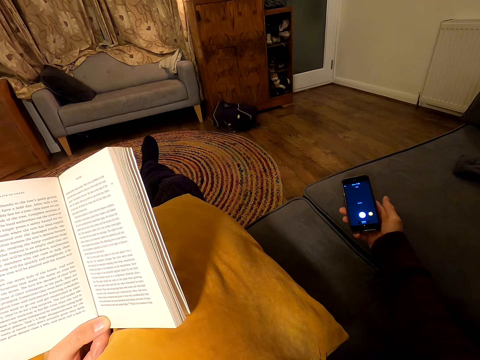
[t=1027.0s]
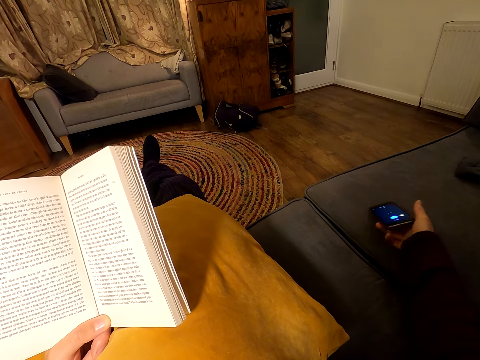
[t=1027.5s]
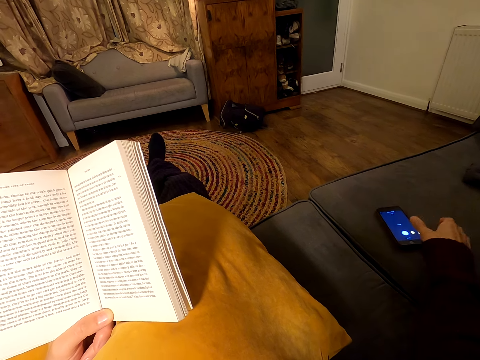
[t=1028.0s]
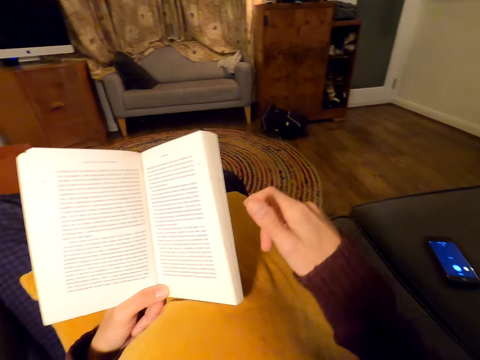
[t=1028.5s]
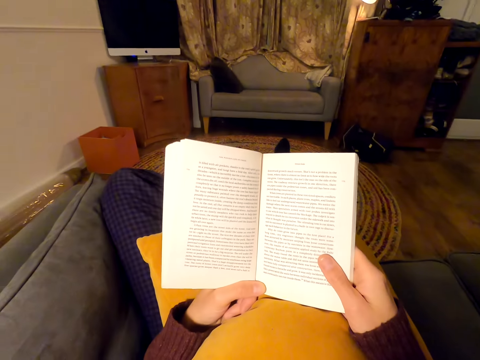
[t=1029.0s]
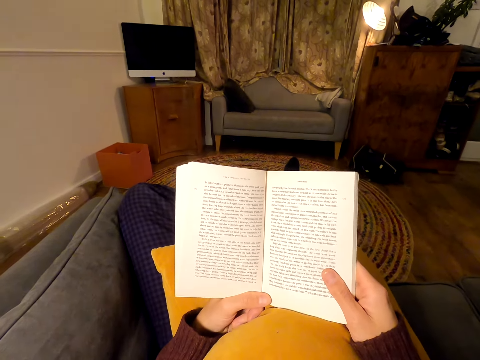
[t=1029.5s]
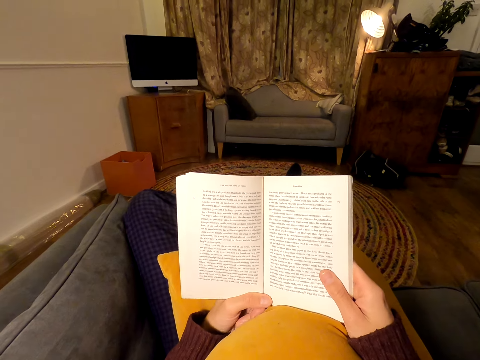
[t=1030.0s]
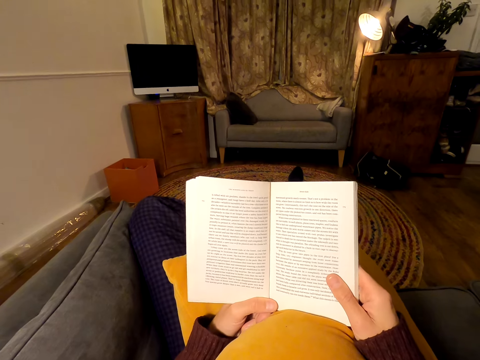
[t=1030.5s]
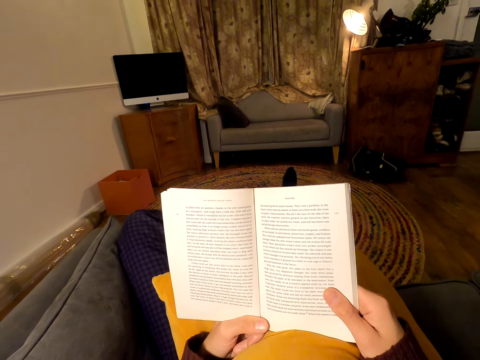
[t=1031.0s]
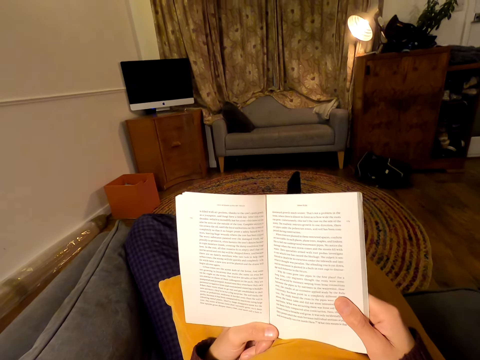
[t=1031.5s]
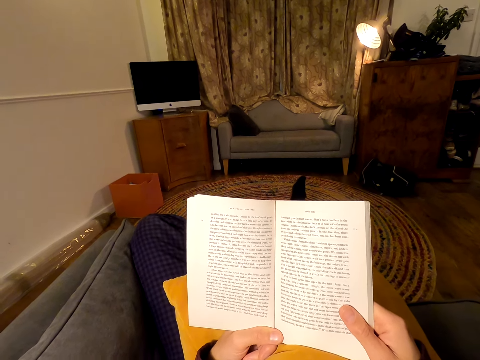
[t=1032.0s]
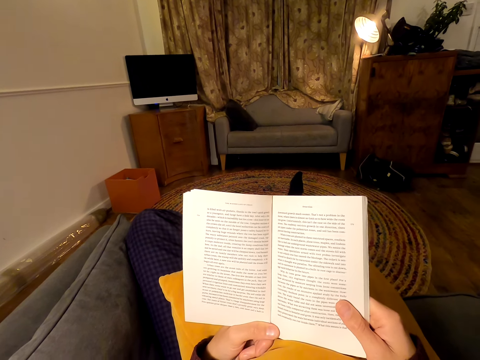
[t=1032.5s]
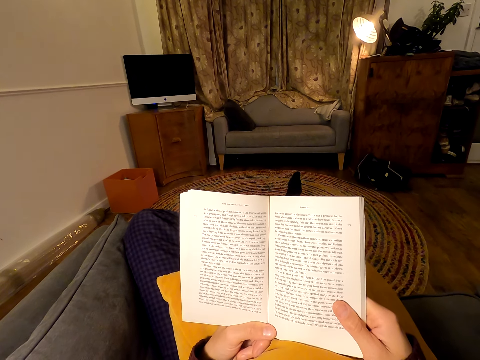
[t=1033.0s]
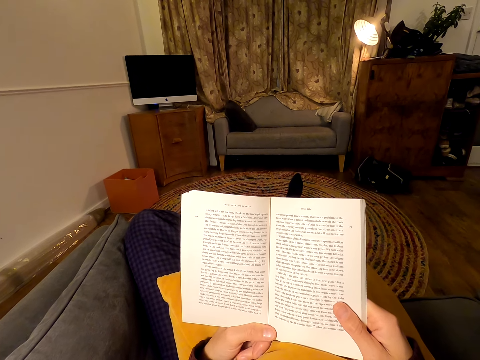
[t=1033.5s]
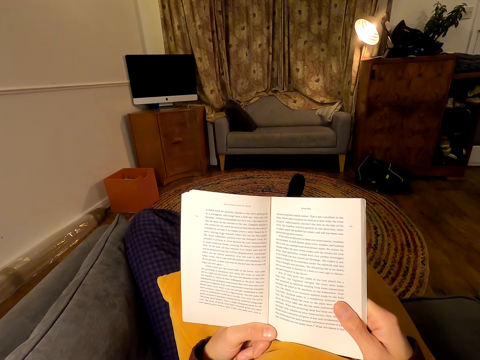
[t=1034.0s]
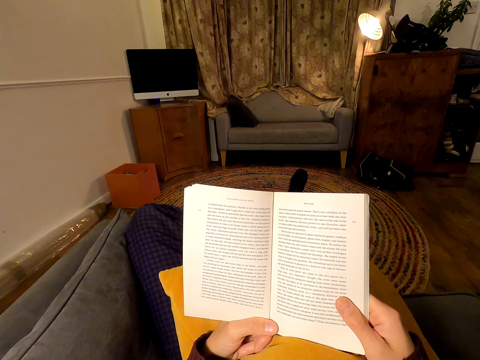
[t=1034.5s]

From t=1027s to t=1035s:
The camera wearer puts the phone on the seat. They read the book.

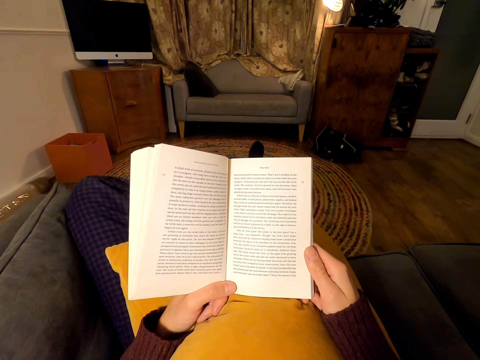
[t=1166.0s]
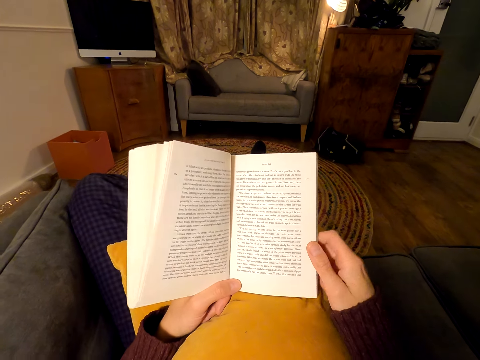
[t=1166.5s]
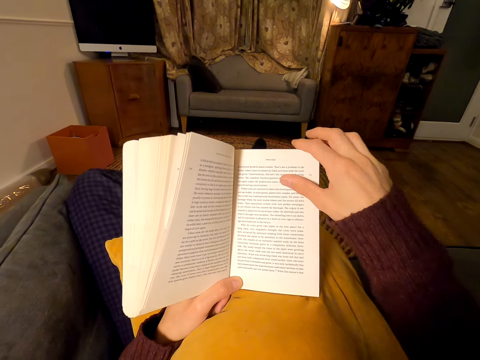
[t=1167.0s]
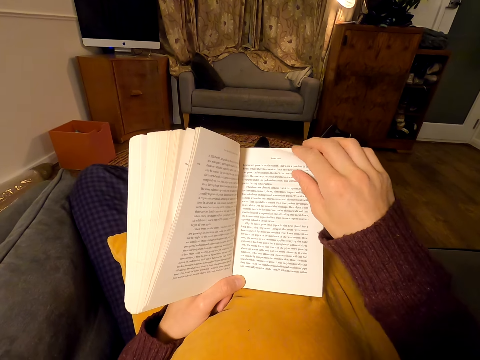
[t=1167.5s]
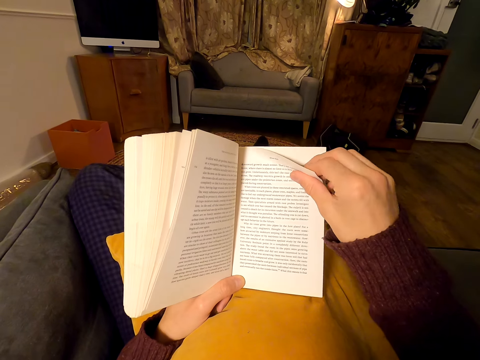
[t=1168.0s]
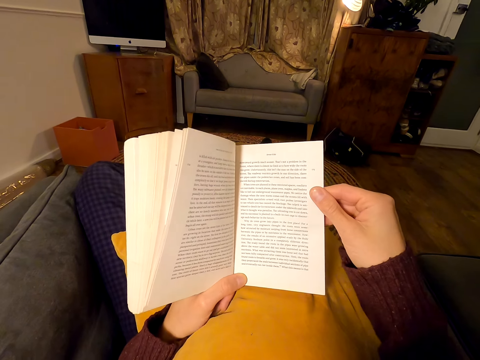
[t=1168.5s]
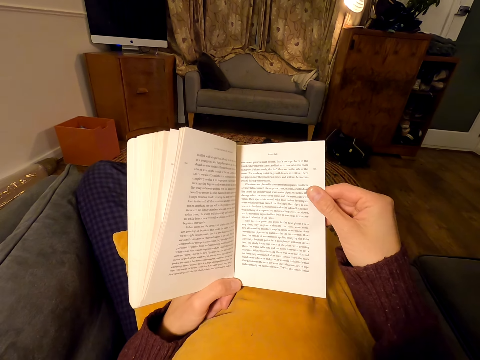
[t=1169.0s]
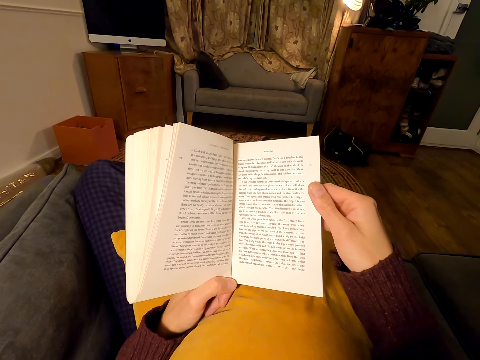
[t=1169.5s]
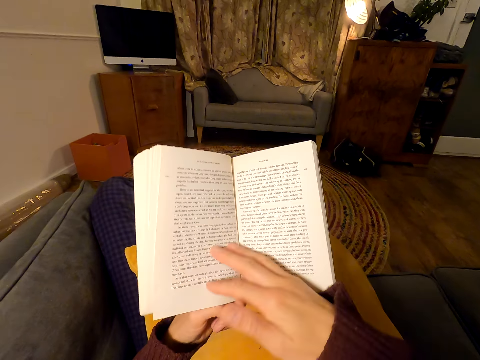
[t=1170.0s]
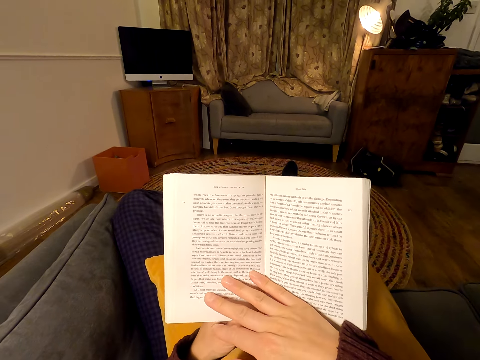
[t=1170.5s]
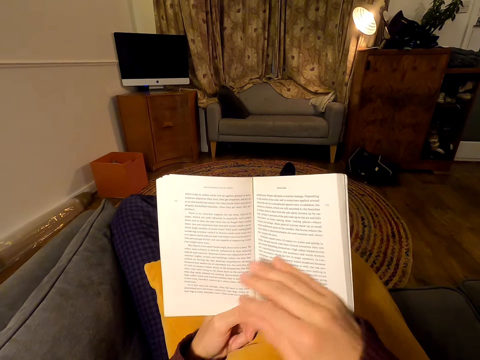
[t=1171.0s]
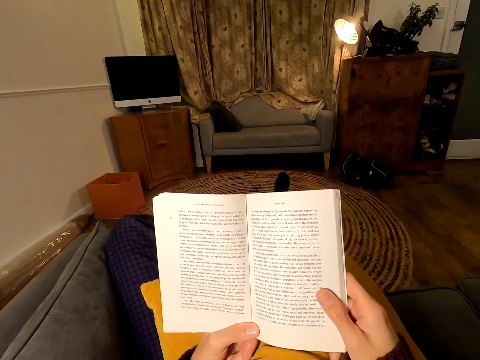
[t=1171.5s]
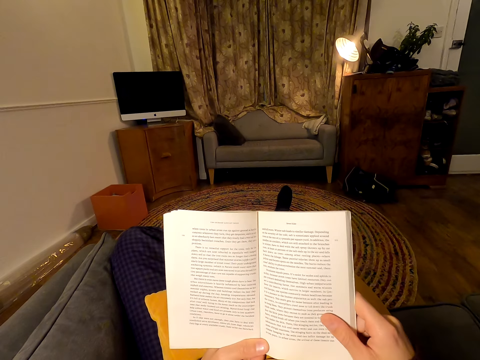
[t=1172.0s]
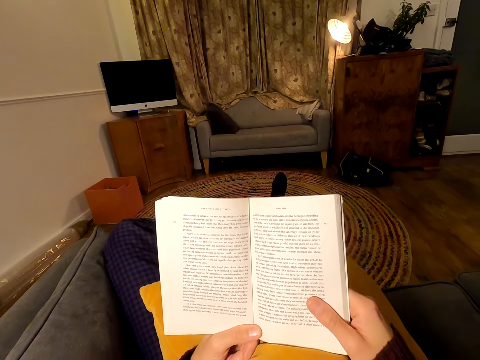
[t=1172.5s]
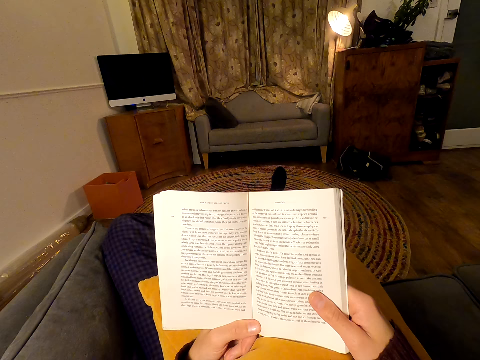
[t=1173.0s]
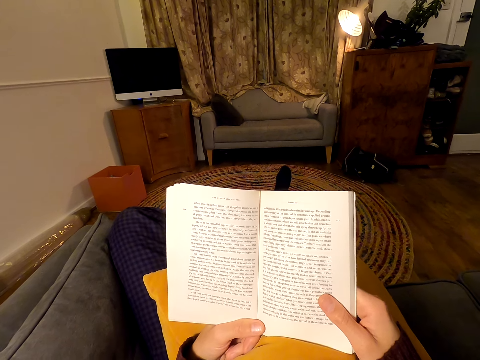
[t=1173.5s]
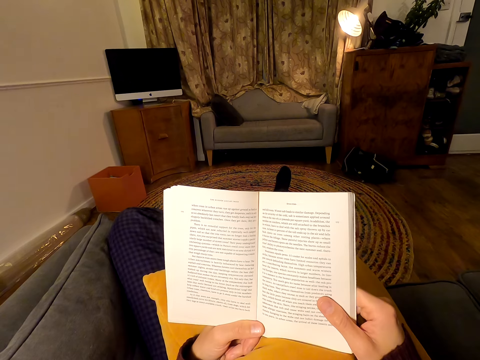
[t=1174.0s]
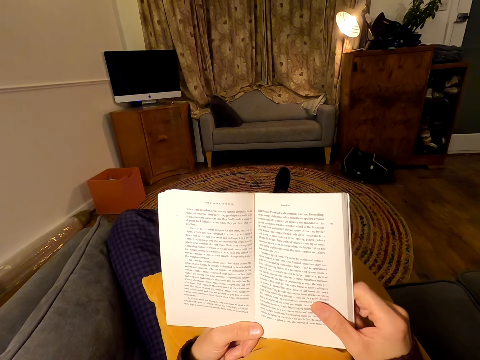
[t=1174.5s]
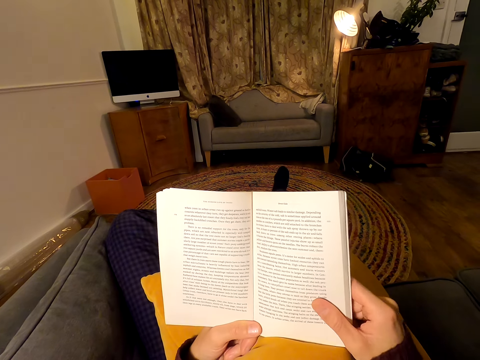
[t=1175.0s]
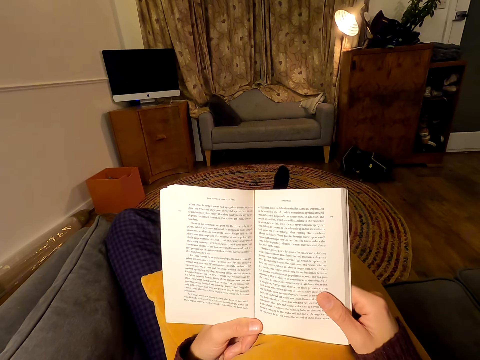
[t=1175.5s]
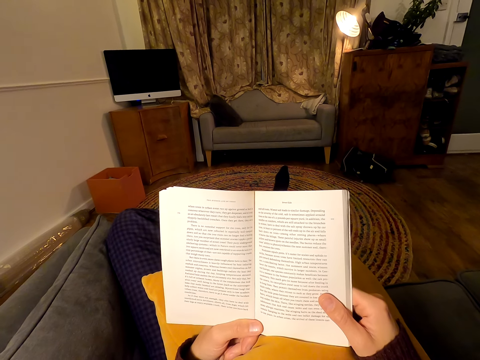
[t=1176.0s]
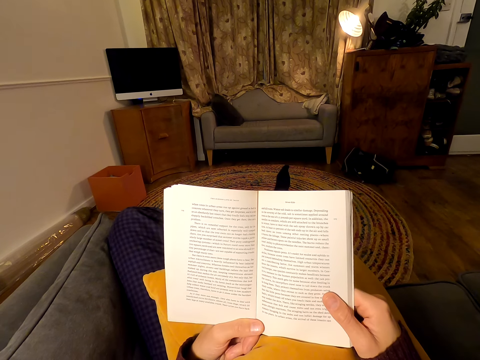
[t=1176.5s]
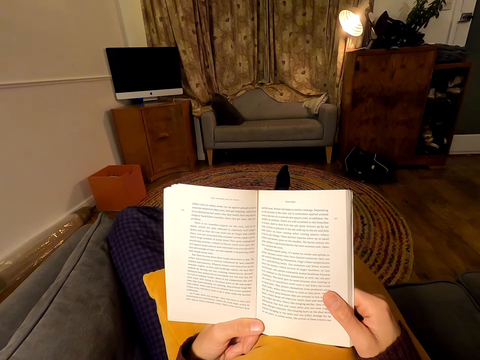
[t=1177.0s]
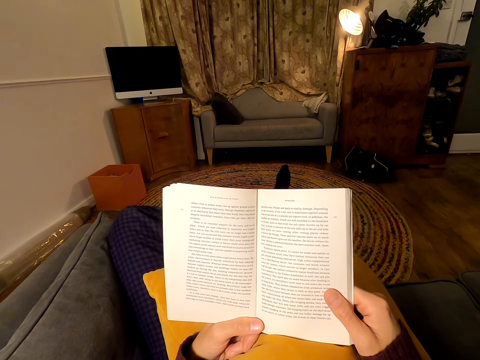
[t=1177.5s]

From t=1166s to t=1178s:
The camera wearer holds the page of the book. They flip another page, and read the book.

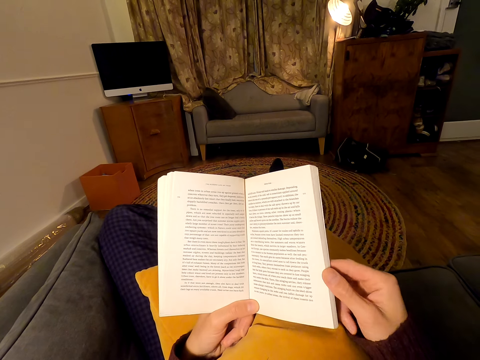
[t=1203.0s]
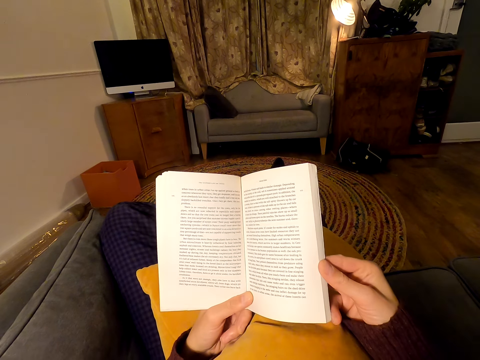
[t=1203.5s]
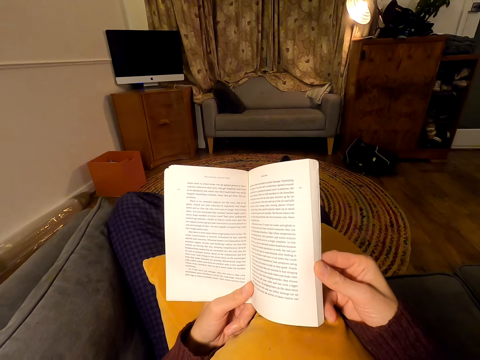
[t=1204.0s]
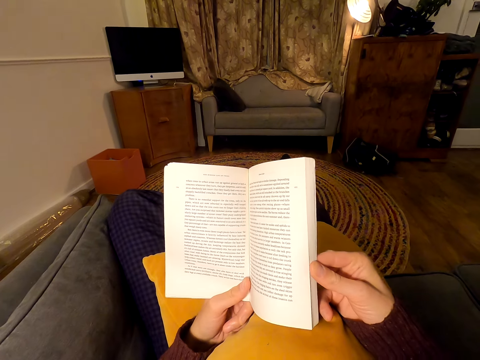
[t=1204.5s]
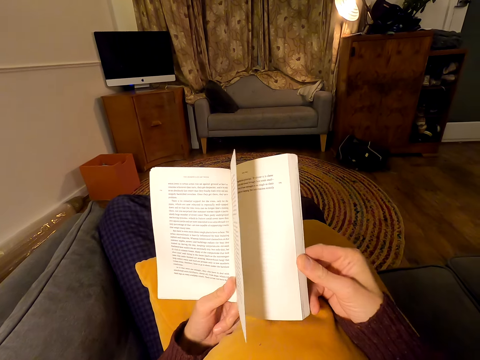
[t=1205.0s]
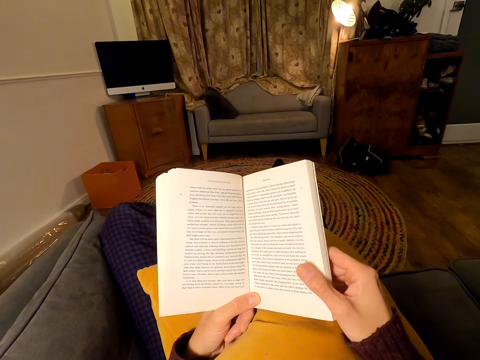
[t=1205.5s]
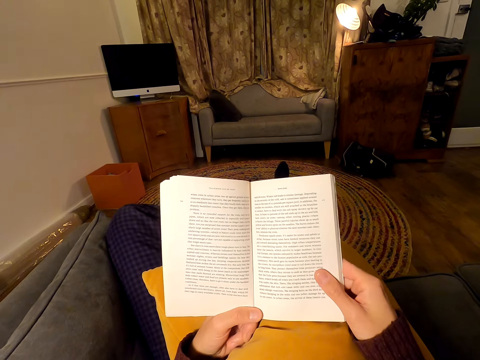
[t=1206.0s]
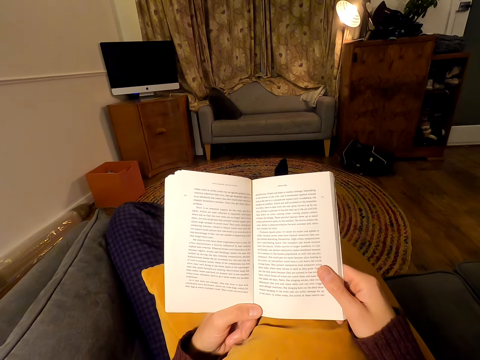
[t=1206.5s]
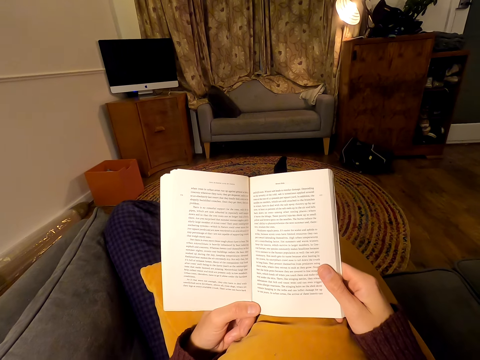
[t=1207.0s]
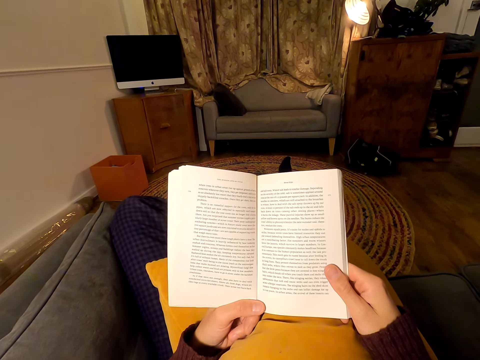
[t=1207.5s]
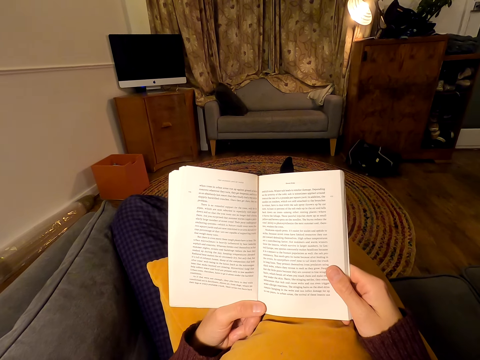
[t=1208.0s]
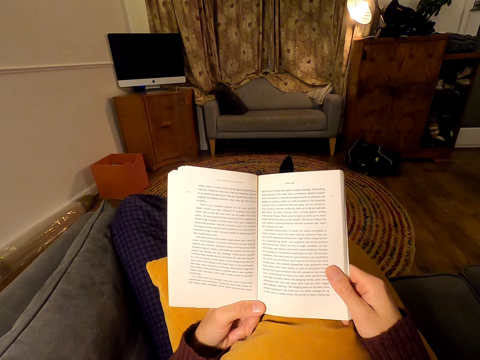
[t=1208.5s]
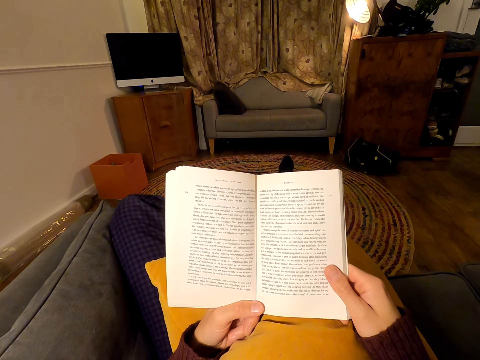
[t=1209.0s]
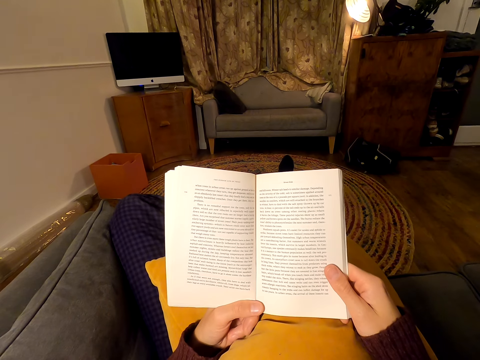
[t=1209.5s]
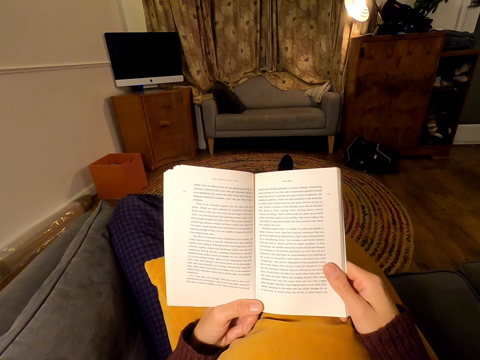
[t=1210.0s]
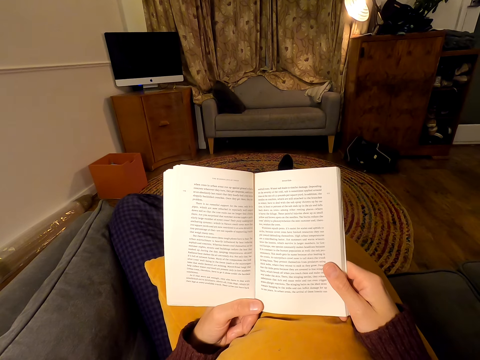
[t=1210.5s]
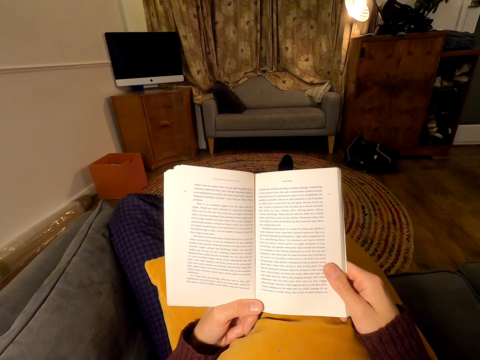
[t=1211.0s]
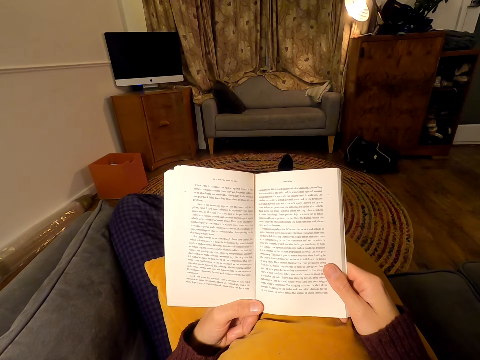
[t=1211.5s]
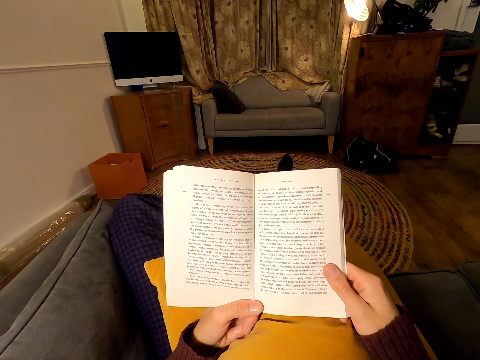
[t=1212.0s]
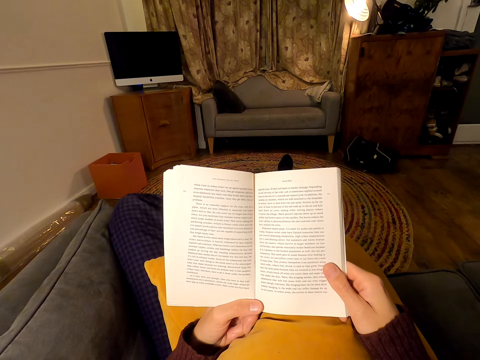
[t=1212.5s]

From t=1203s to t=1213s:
The camera wearer looks at the pages. They read the book.
